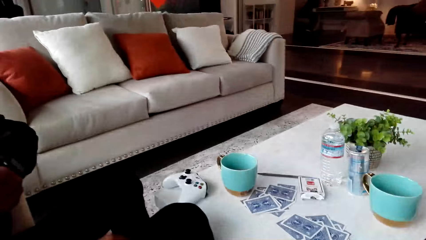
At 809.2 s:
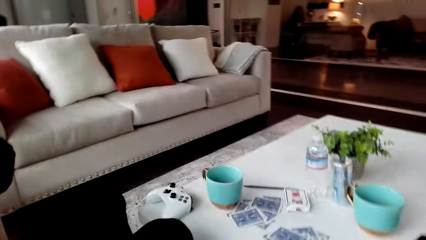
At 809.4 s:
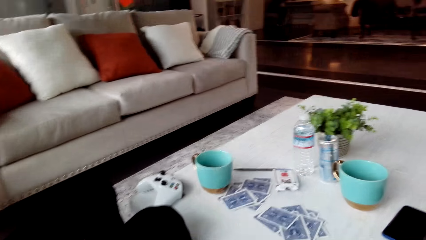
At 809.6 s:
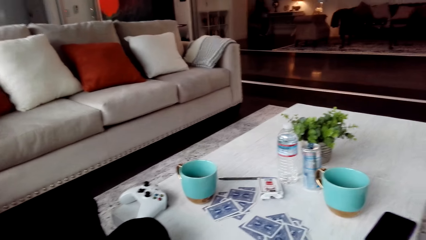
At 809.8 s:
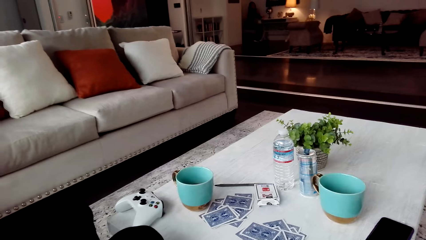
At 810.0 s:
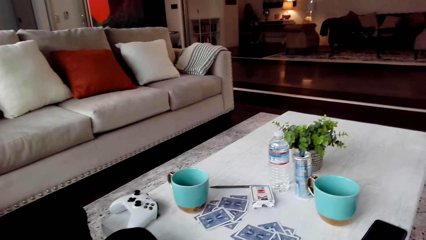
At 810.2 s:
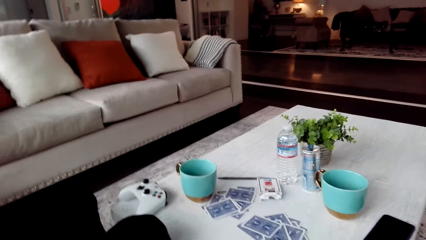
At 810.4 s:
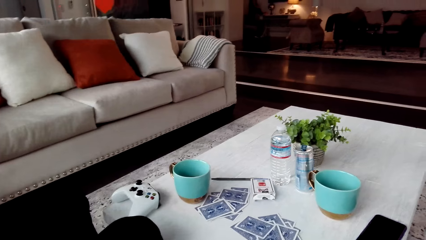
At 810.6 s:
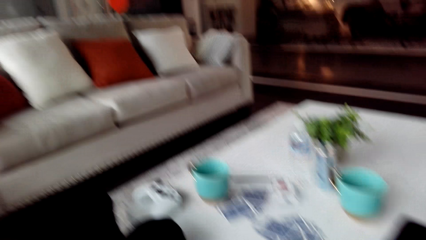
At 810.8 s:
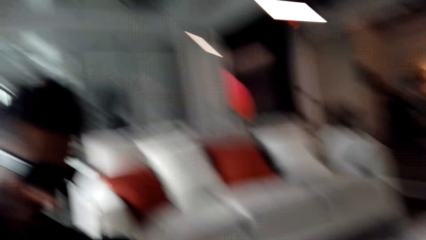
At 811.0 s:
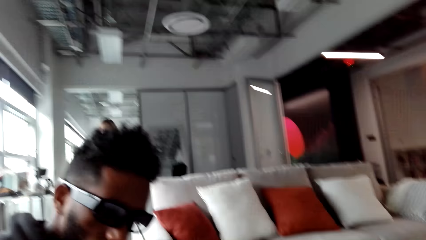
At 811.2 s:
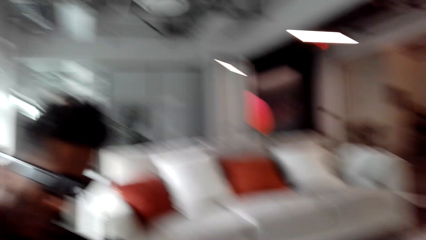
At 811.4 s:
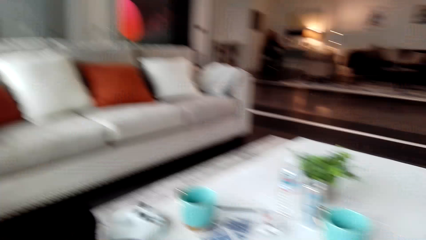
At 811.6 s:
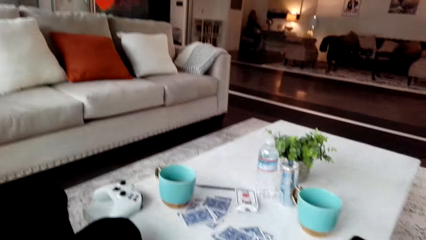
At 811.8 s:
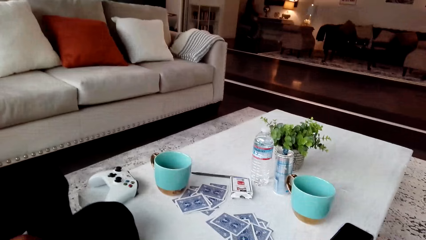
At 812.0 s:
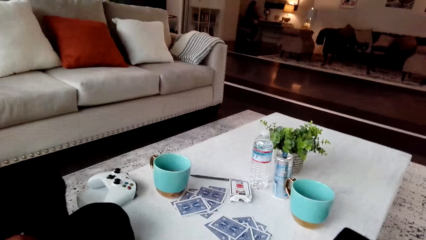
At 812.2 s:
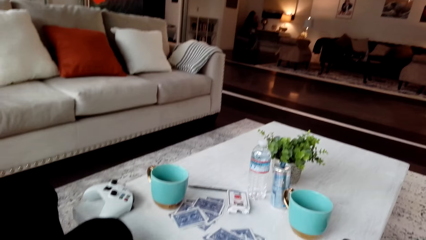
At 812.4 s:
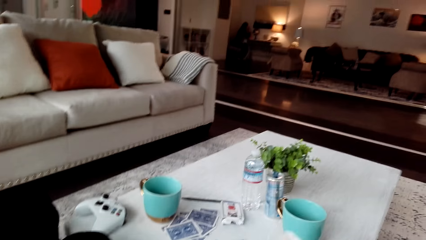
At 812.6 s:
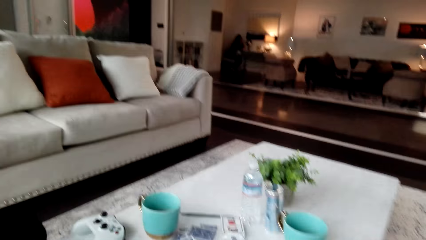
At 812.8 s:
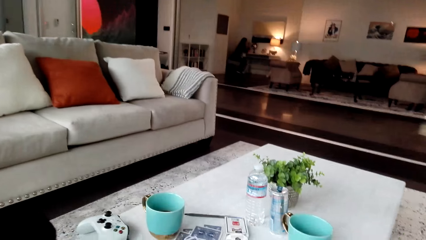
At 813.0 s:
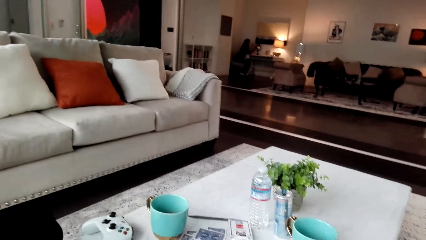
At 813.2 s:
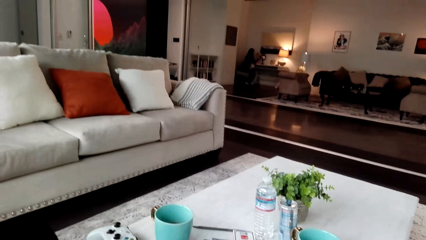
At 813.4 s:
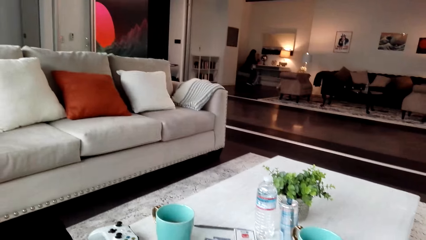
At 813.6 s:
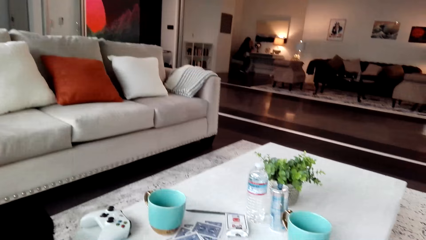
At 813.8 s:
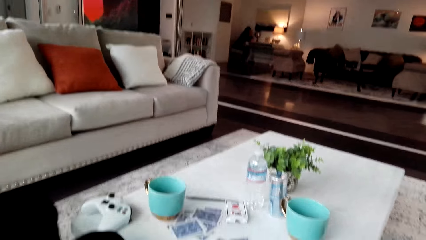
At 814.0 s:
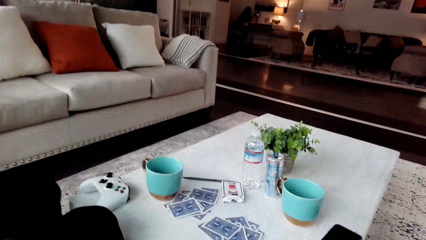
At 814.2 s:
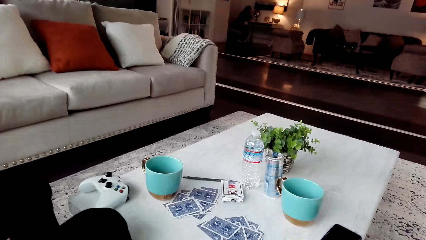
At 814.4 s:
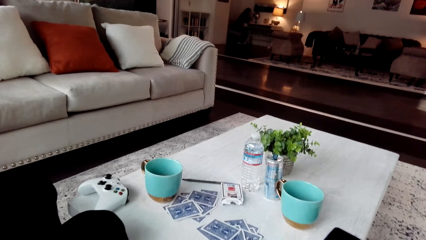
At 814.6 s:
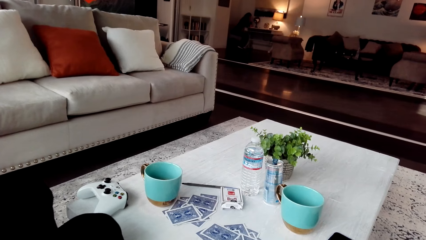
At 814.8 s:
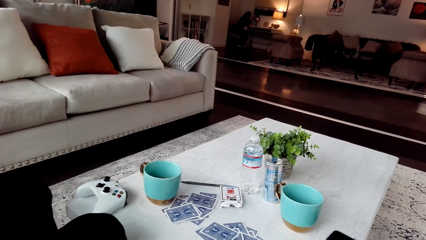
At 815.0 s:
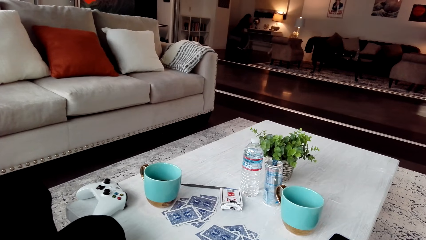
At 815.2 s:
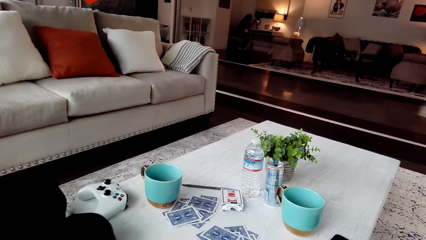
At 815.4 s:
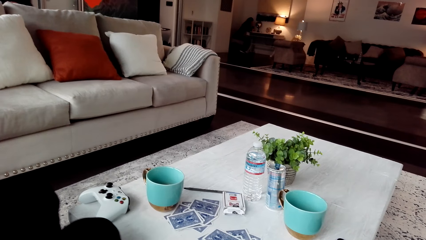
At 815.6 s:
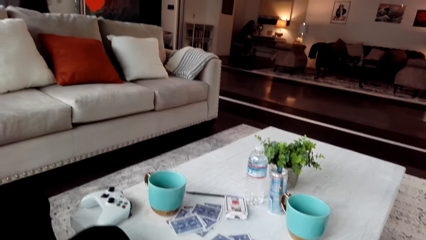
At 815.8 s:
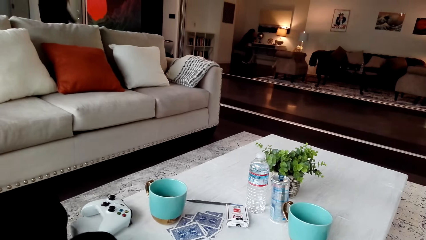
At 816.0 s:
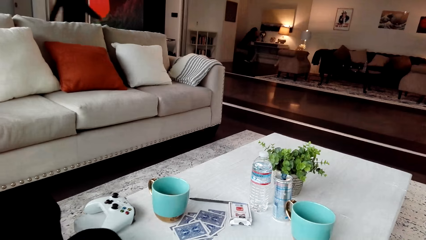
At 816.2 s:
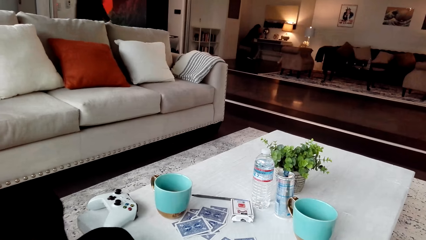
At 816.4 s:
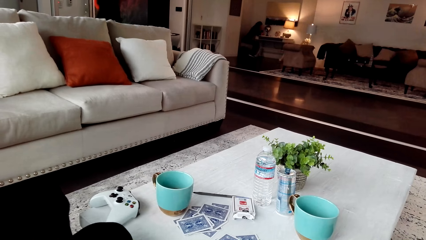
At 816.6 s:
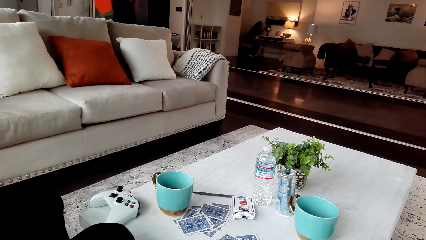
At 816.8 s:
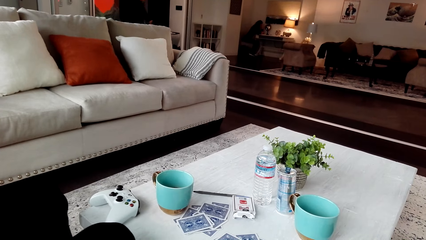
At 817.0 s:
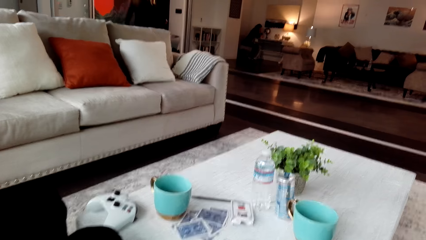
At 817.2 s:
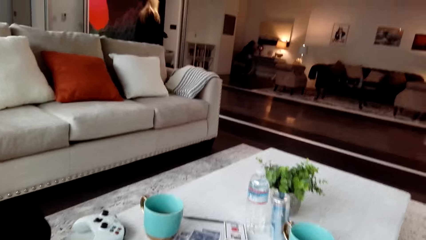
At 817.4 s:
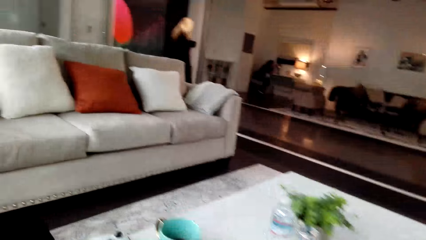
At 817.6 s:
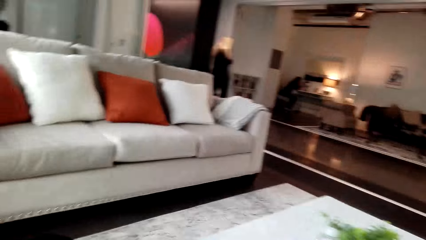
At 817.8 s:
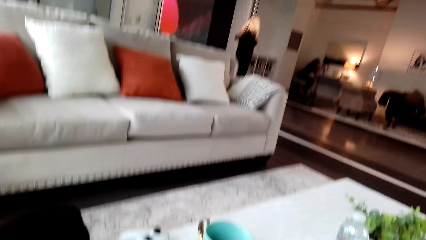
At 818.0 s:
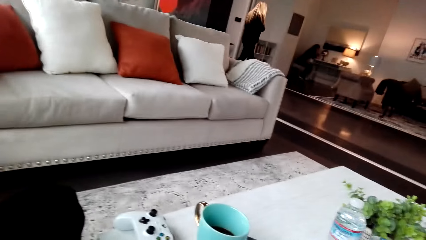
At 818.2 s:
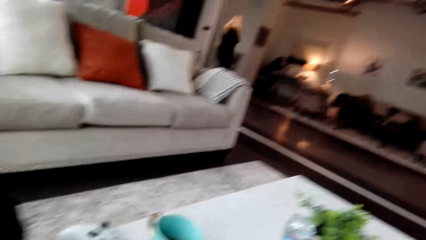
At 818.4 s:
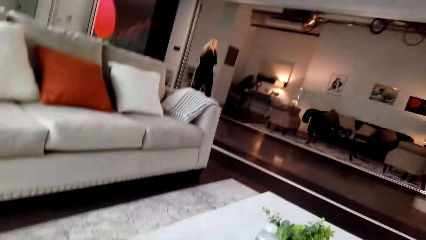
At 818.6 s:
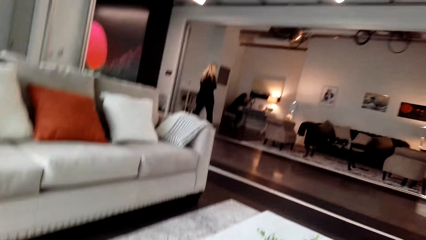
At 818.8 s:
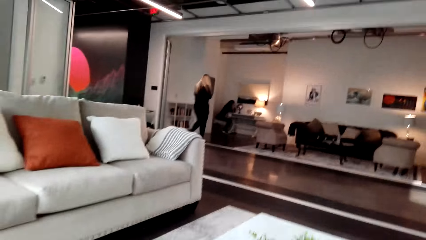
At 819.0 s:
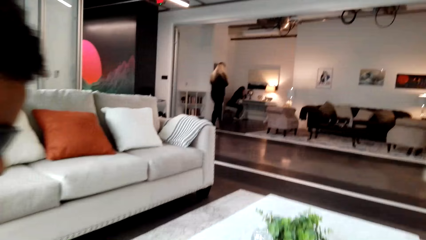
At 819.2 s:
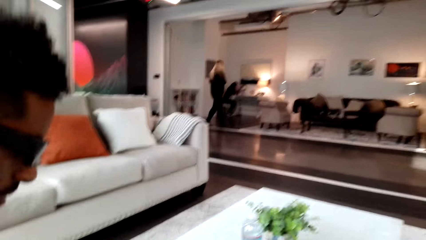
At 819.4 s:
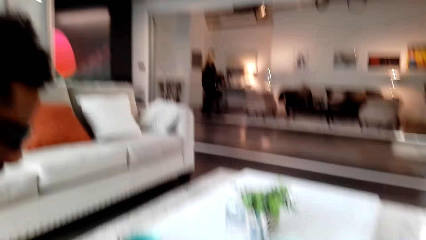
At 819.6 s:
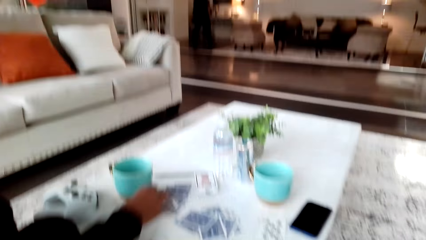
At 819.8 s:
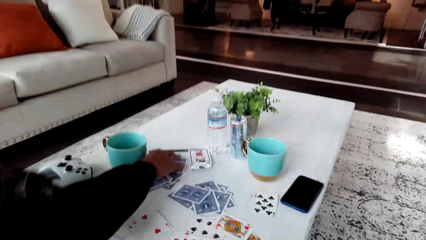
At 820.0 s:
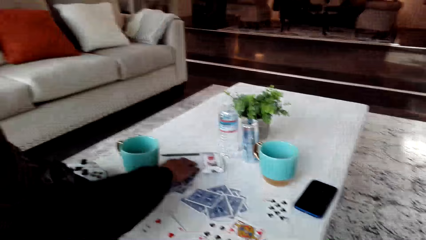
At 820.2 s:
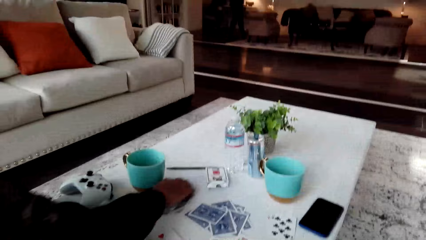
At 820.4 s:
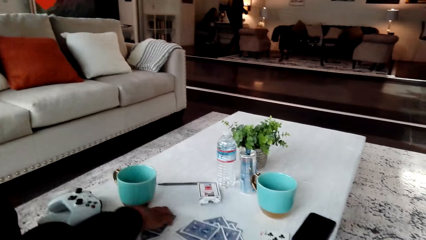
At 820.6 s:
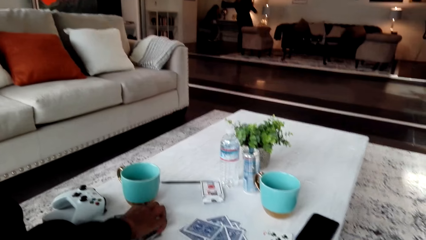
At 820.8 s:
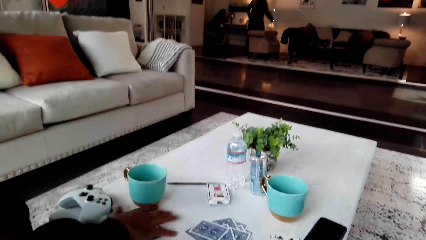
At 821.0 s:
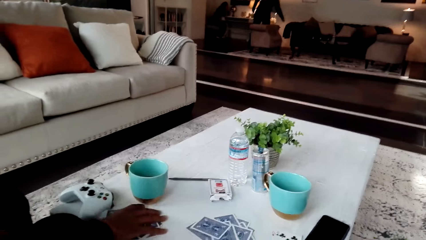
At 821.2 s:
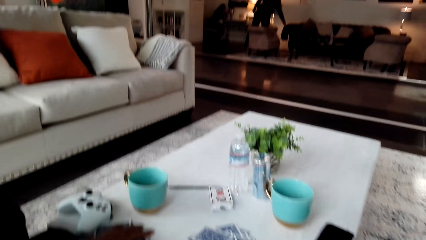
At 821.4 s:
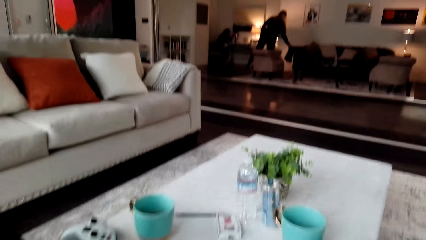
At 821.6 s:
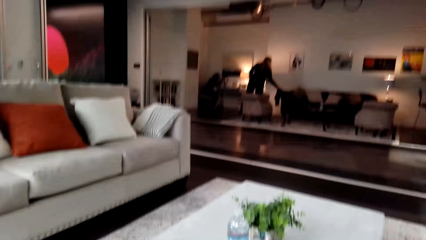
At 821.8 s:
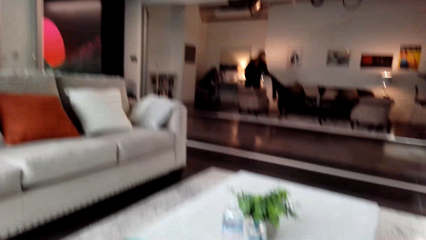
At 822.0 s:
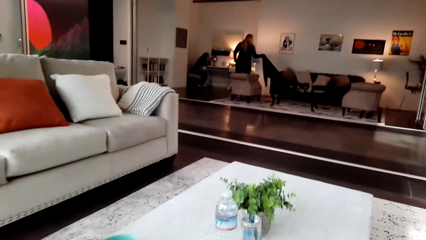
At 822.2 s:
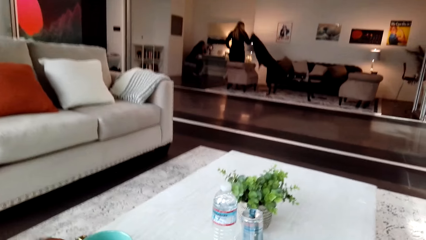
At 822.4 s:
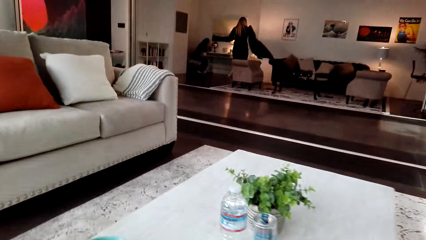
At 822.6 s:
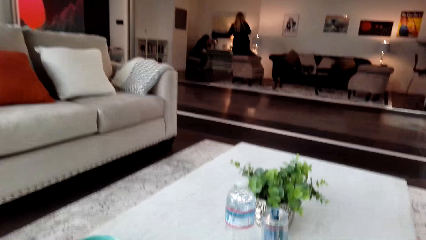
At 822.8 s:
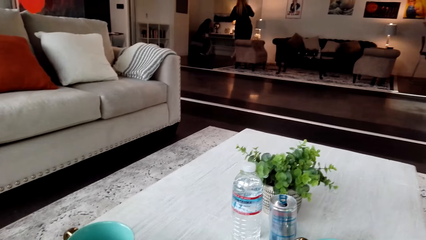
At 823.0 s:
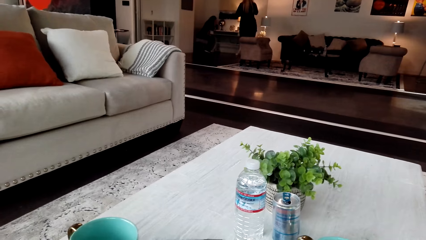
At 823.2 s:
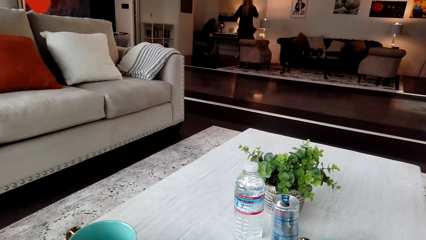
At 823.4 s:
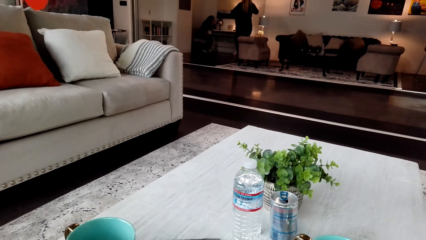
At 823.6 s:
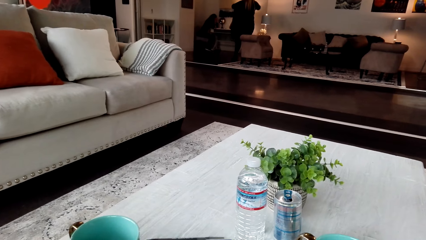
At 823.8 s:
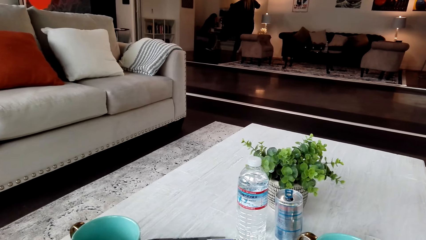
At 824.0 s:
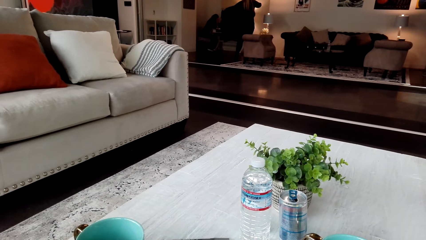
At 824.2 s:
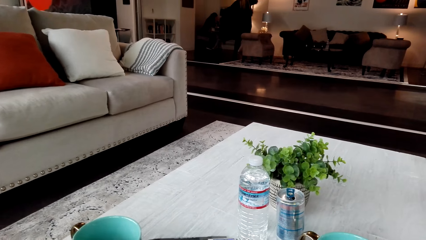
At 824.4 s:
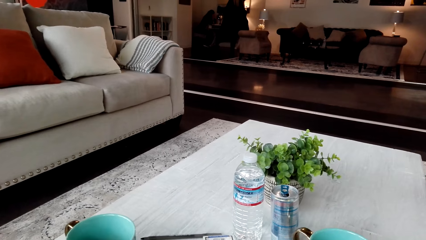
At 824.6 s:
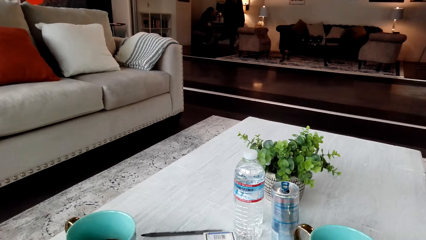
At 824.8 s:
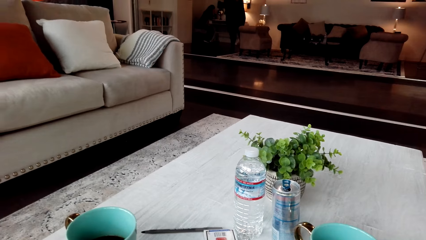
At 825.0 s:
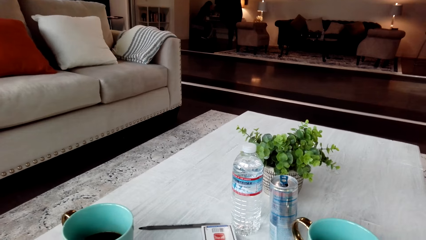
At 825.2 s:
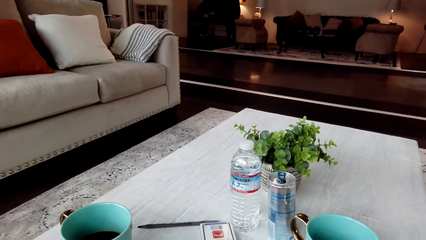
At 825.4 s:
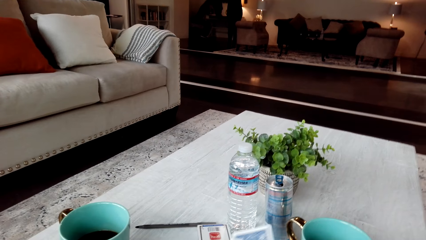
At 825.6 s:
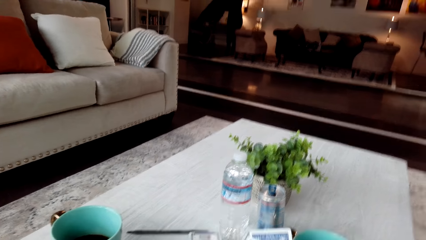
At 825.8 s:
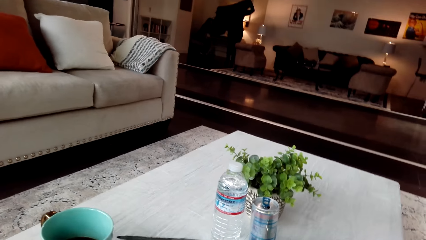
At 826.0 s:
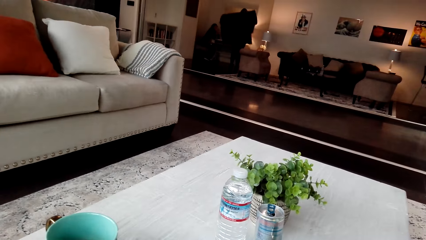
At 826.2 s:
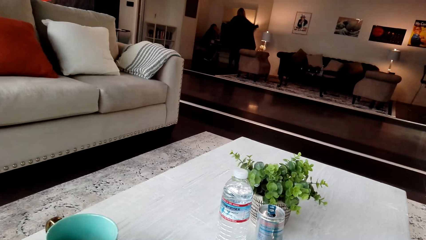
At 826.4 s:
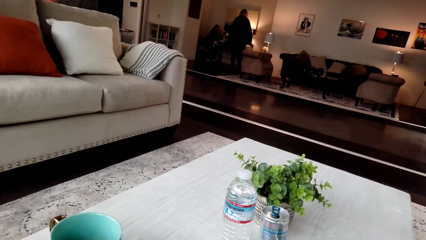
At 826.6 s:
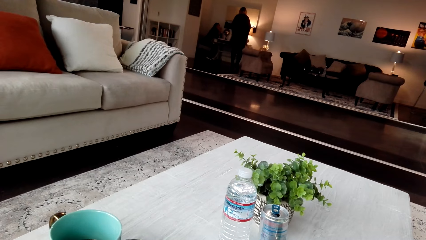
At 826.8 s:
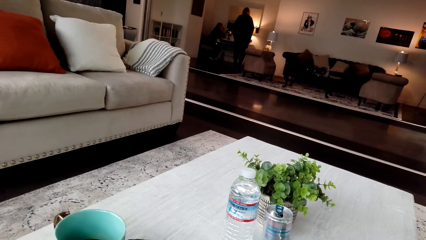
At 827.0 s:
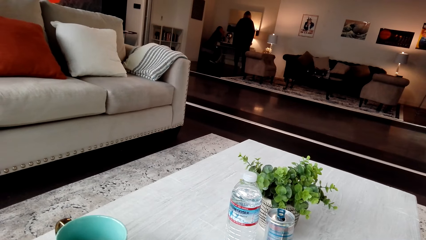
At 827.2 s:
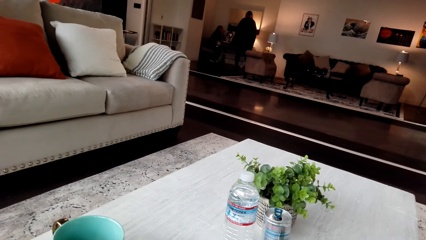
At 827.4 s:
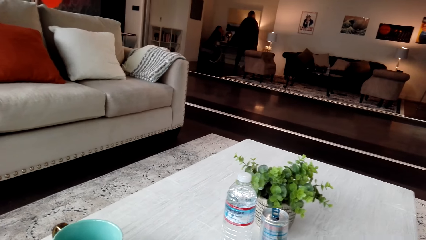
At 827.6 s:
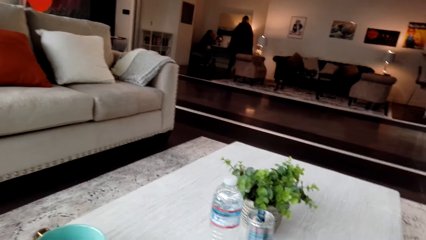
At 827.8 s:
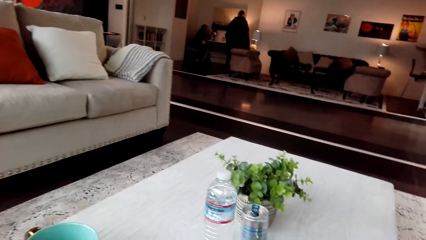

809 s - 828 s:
The camera wearer converses with a man. The man moves his body and picks up cards.
